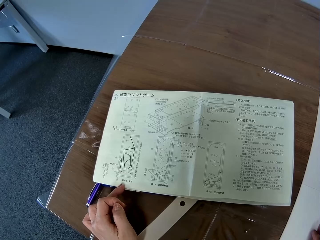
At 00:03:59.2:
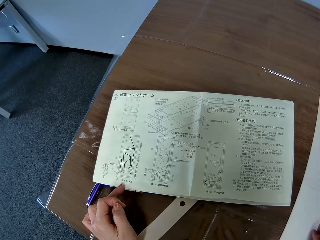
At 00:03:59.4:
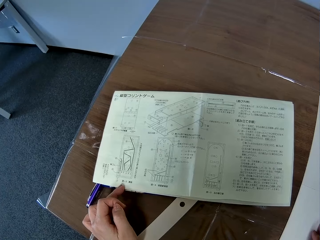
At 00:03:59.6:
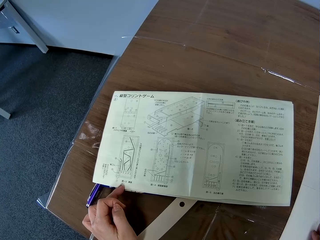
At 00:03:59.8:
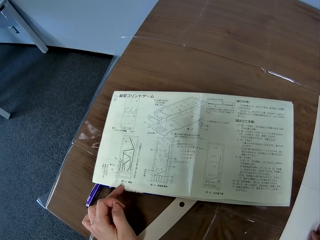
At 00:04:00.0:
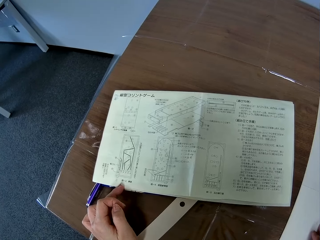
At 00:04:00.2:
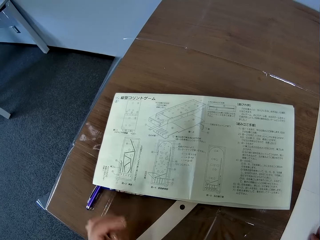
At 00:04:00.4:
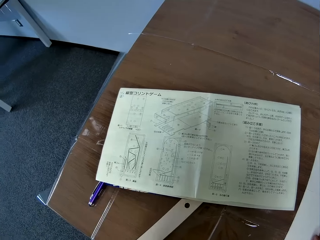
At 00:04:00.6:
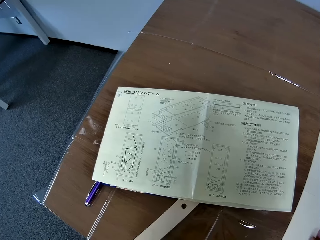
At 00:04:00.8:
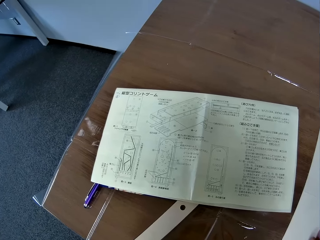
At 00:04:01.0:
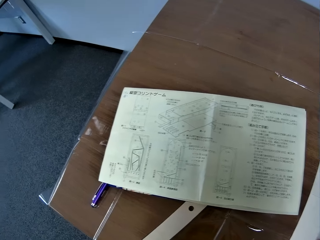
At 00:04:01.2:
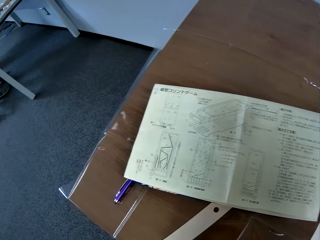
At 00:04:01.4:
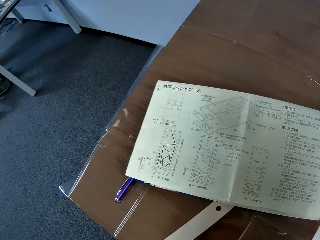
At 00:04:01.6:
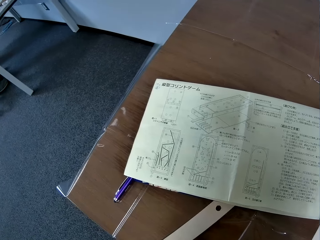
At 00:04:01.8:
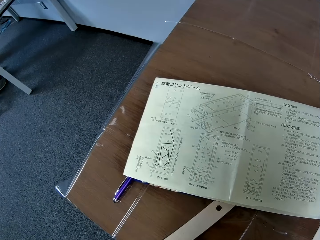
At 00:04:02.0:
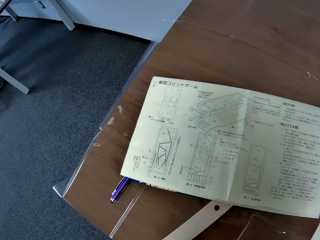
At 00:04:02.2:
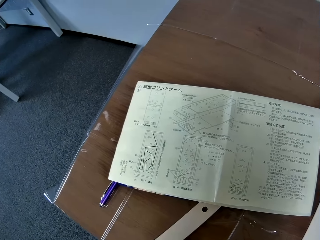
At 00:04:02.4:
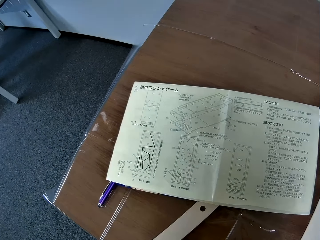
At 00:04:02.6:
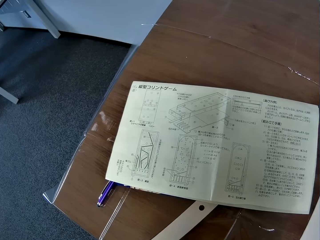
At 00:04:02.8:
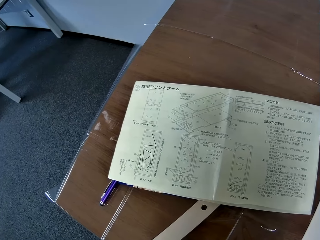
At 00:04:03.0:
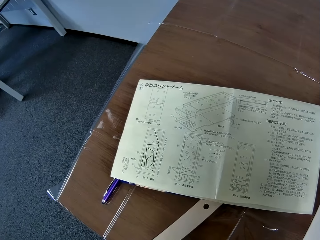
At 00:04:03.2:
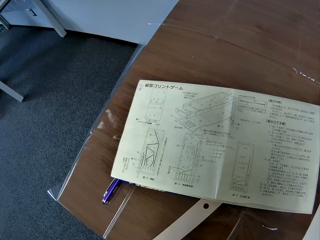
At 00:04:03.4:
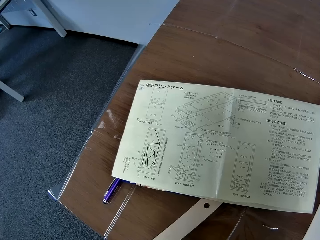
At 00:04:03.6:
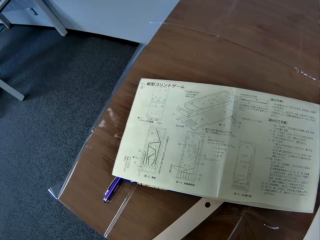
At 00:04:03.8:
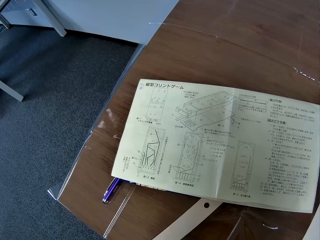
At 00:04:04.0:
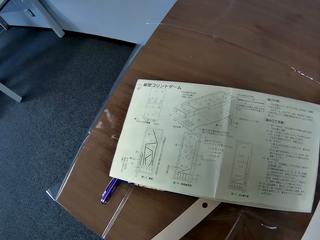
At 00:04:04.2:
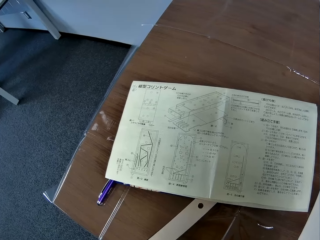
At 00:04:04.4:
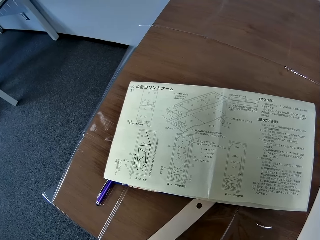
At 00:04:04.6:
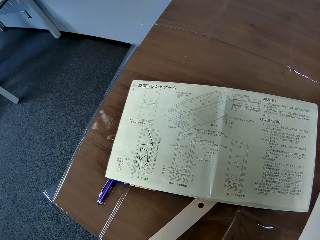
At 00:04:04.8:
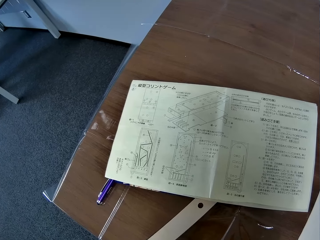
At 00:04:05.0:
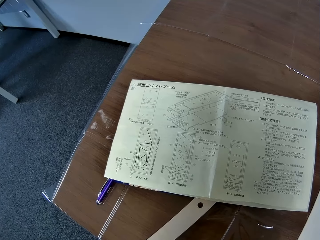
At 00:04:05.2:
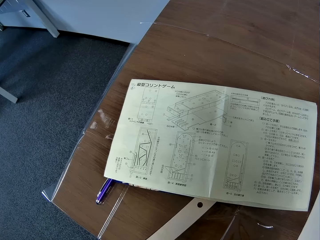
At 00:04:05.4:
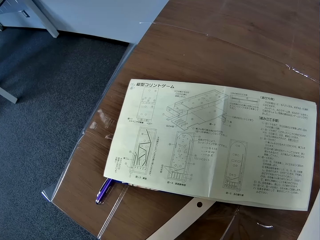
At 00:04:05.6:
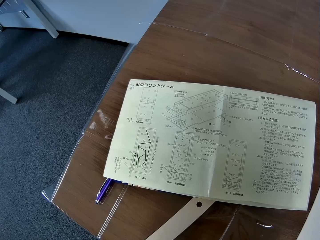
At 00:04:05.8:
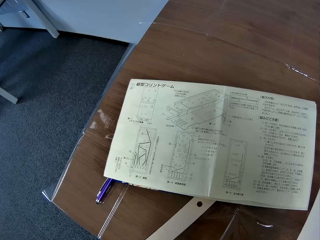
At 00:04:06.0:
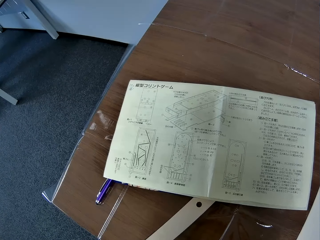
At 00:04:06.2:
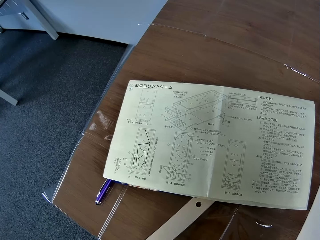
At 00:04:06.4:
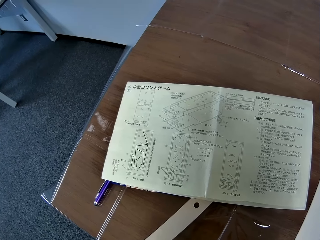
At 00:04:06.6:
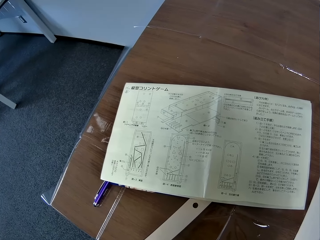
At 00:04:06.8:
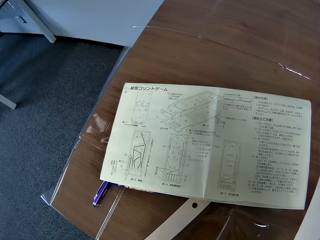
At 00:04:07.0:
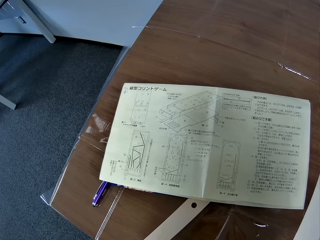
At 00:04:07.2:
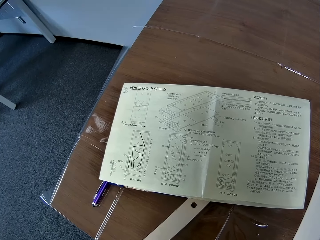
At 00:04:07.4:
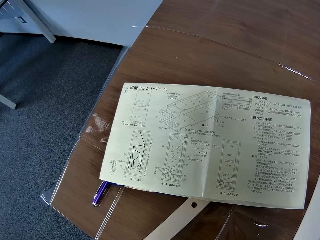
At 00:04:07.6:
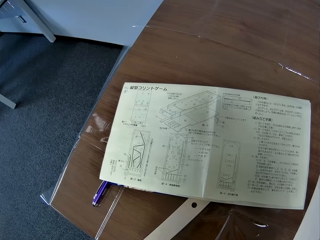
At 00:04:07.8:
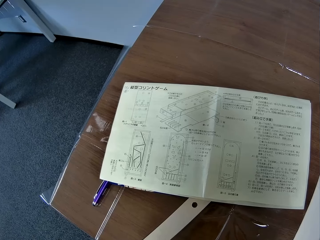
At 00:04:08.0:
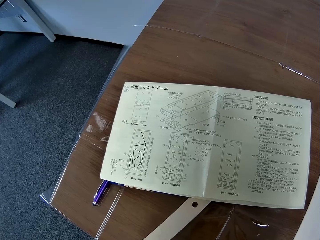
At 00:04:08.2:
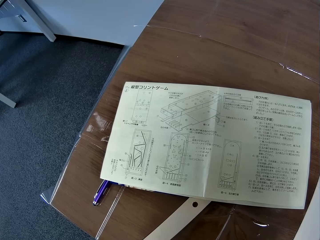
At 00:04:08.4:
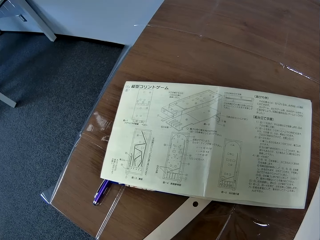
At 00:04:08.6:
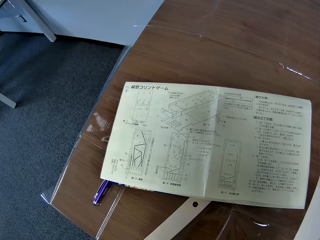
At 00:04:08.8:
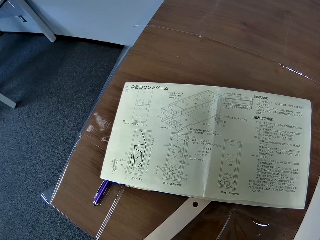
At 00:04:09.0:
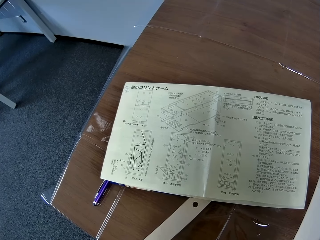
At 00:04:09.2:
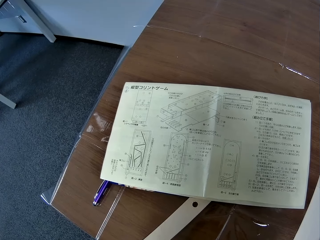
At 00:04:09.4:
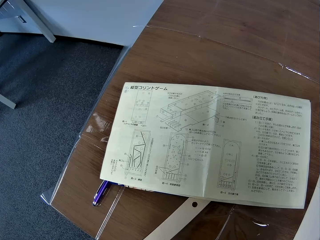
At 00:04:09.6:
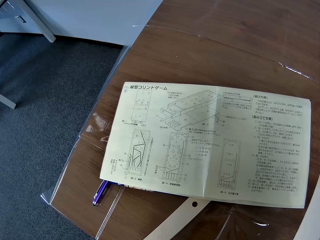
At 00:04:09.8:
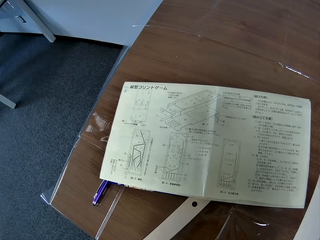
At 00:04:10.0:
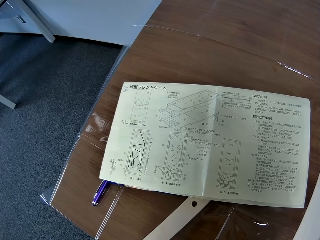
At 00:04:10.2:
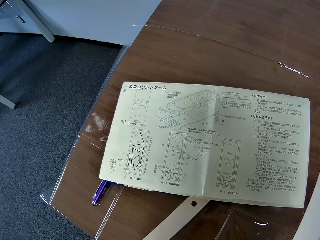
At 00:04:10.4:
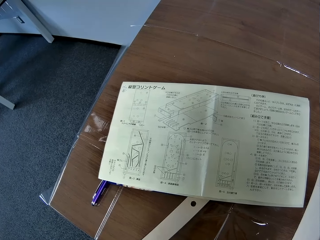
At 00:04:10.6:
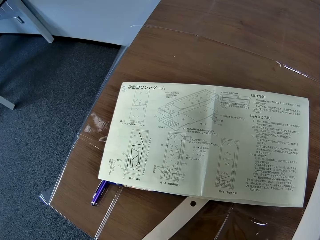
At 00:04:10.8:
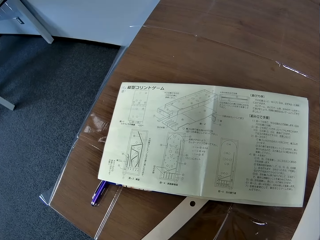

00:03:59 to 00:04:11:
The camera wearer removes a finger from the paper.

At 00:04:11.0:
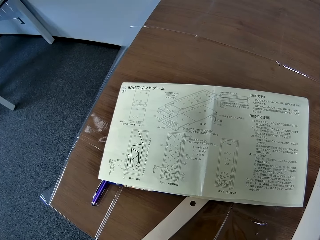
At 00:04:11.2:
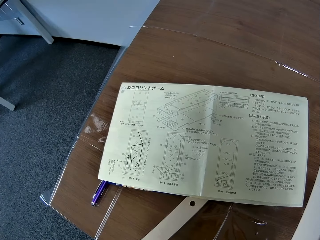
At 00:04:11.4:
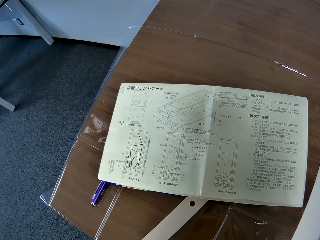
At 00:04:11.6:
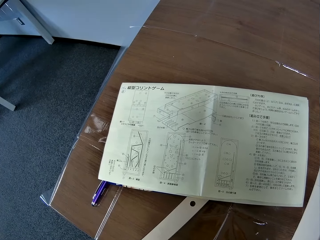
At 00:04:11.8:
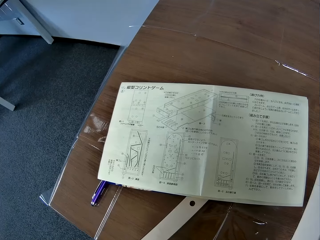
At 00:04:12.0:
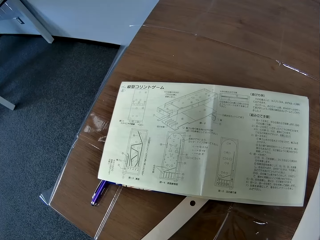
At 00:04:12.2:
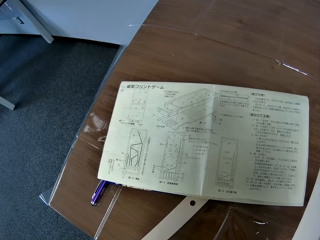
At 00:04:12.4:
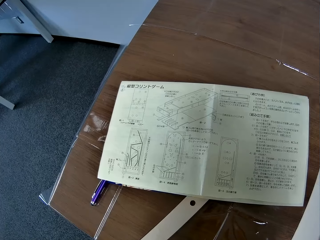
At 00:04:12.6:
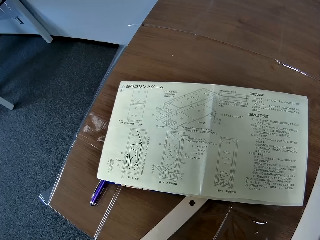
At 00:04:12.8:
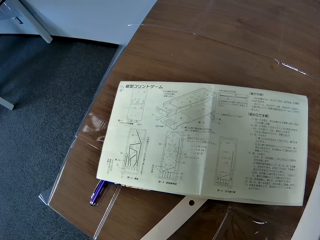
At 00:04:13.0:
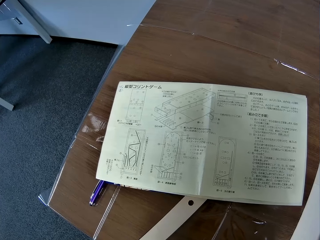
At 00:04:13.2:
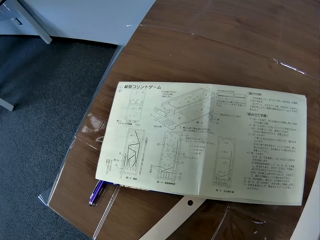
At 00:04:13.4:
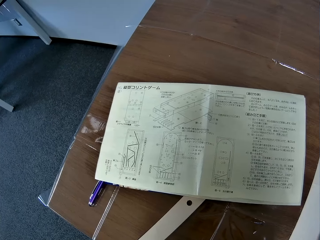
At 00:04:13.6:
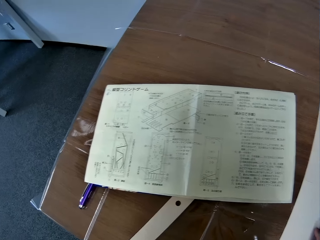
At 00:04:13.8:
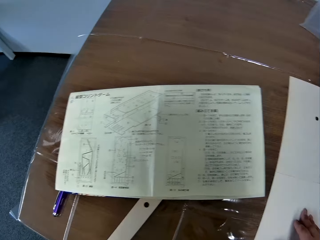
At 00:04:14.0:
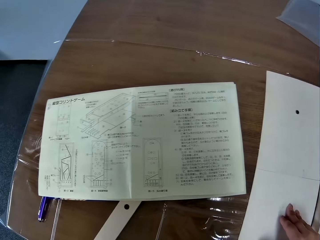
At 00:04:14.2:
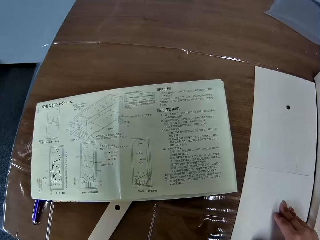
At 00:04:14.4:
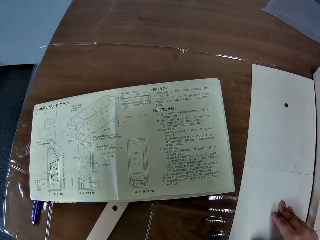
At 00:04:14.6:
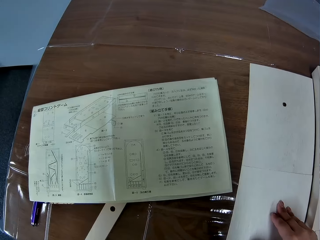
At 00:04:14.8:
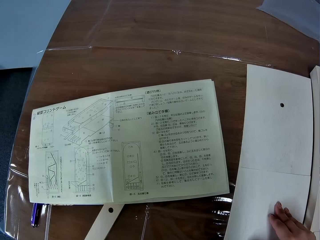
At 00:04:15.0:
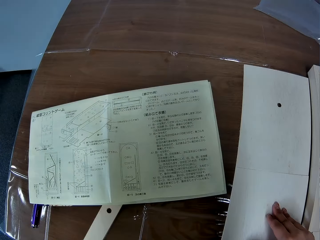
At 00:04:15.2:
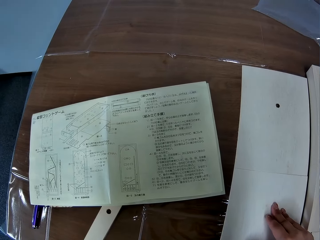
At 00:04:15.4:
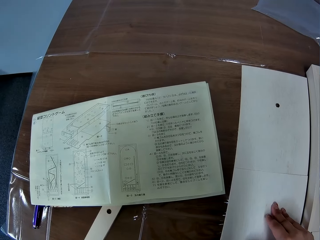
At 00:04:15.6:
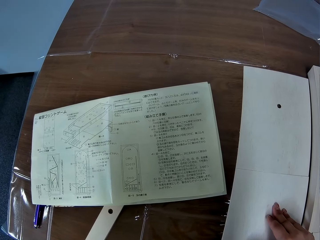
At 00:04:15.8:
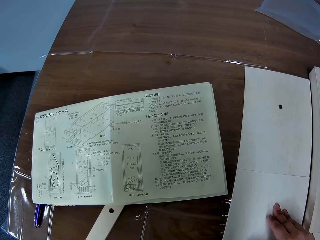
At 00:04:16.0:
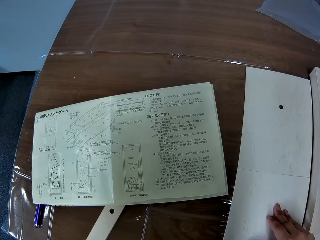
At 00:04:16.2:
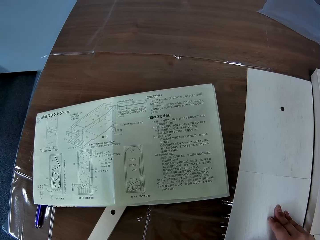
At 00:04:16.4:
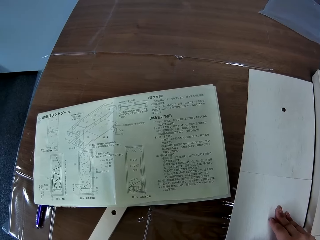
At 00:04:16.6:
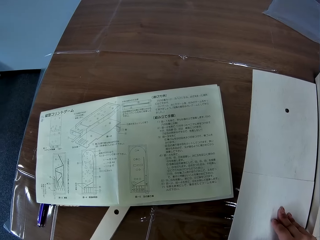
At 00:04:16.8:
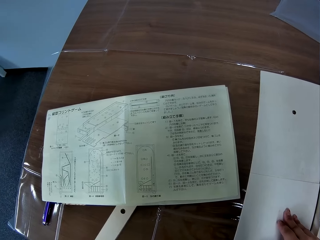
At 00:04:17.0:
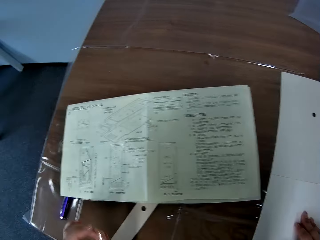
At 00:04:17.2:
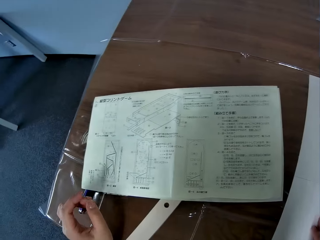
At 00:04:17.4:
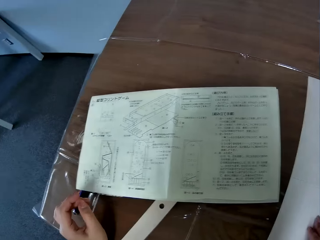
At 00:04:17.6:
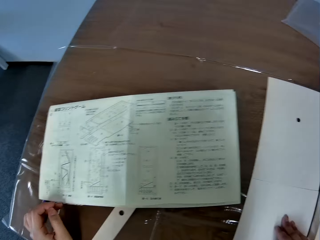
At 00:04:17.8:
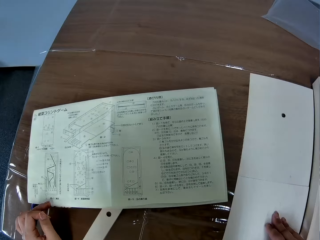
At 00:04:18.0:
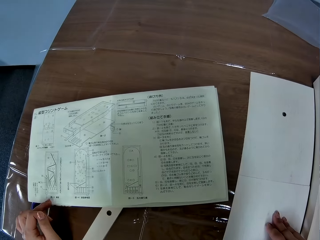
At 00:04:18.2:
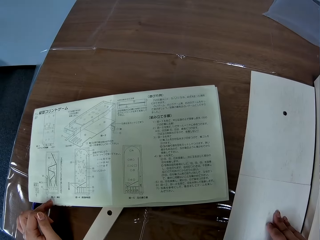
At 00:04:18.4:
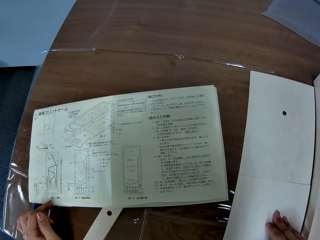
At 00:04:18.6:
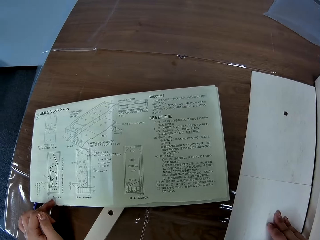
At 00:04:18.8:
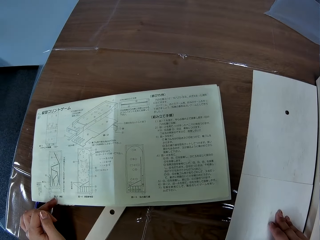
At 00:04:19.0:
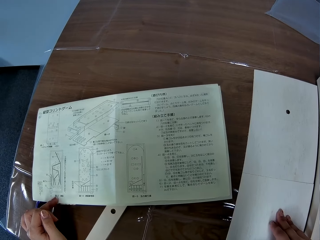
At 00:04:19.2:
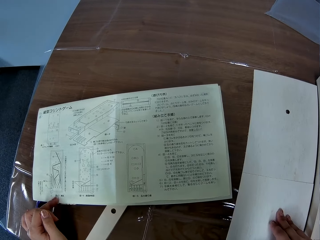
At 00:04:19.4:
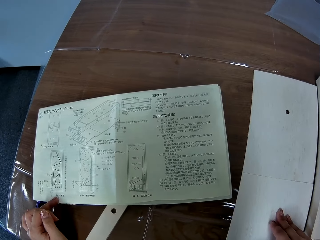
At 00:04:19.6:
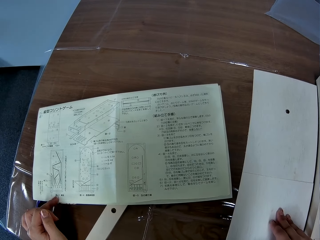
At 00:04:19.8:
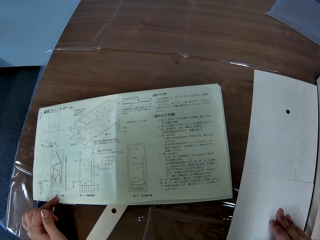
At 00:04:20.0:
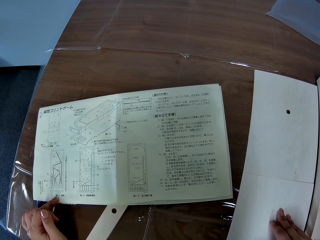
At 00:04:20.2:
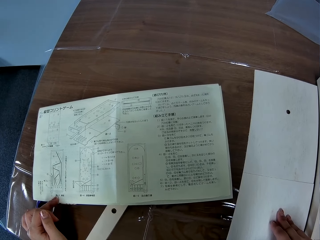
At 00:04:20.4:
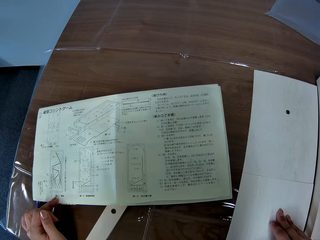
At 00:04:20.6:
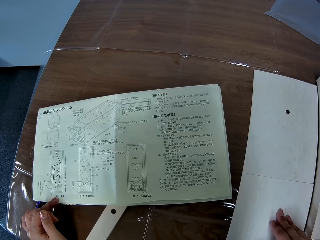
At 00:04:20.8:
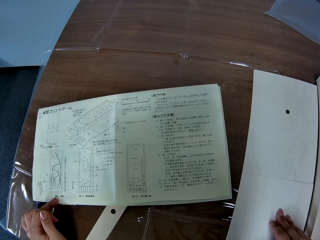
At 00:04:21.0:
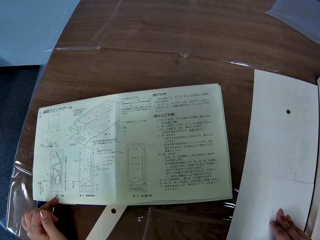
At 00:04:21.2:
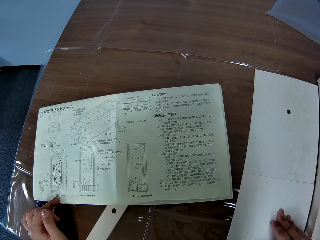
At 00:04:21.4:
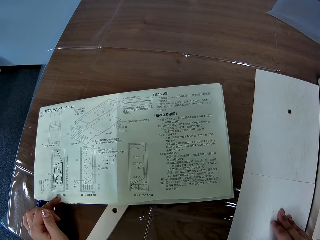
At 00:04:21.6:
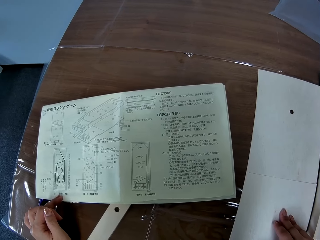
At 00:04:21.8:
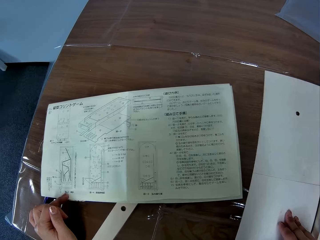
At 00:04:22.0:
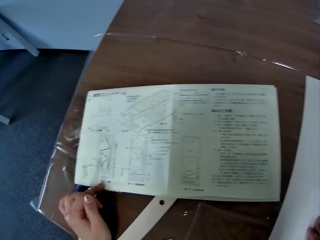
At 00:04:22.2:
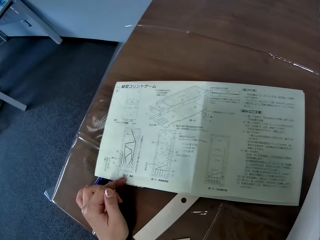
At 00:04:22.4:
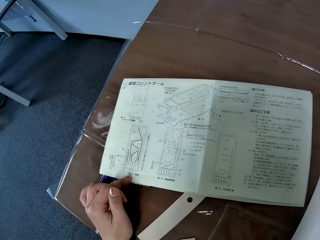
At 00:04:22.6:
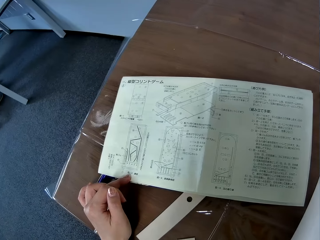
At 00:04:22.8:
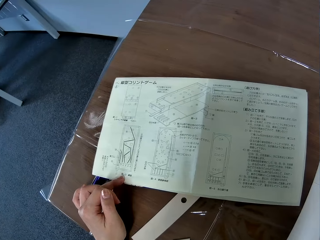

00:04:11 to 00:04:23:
The camera wearer puts a hand on the paper.
